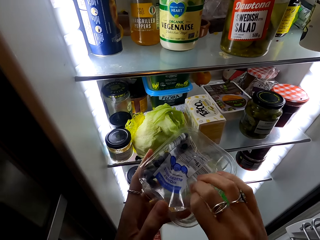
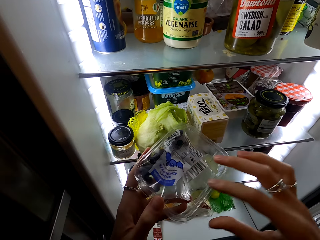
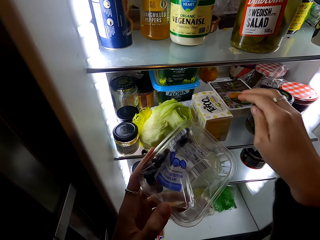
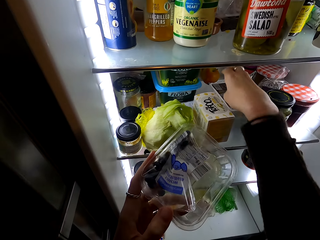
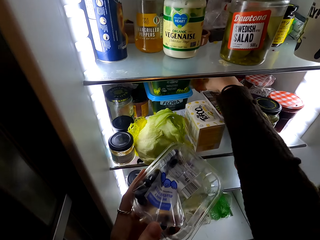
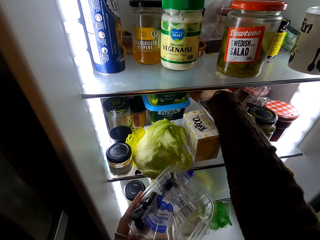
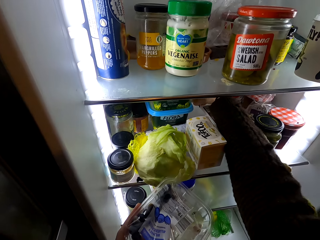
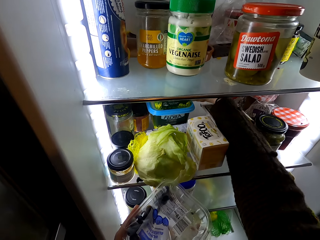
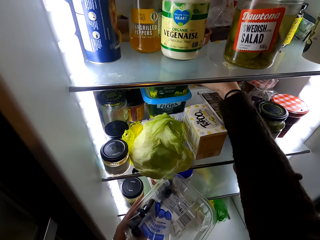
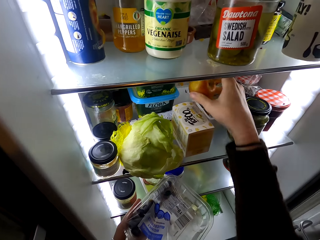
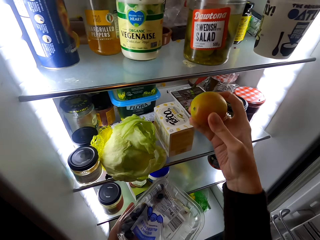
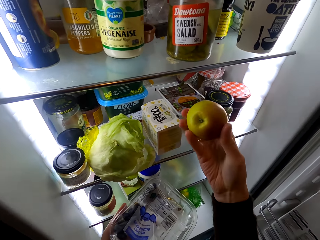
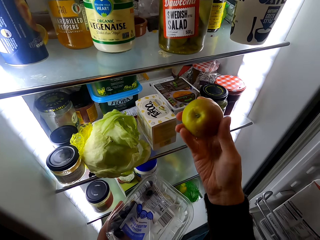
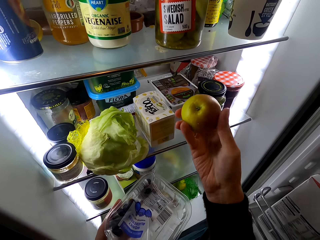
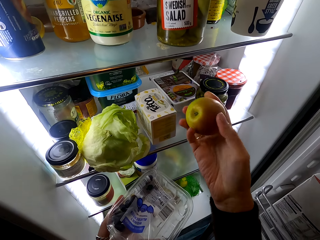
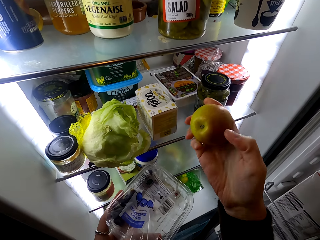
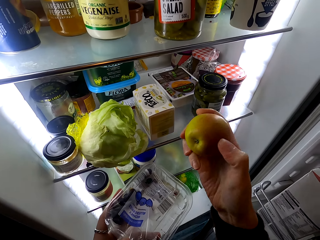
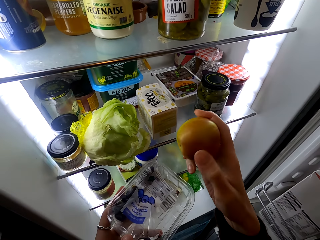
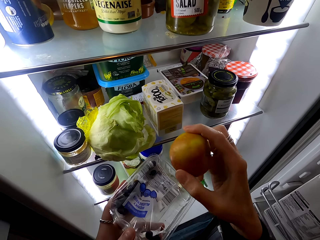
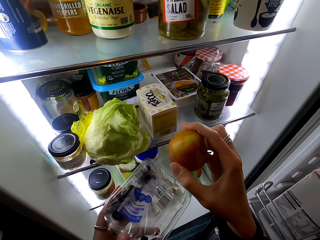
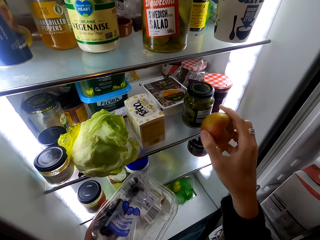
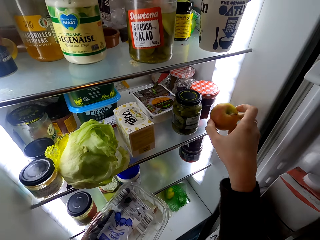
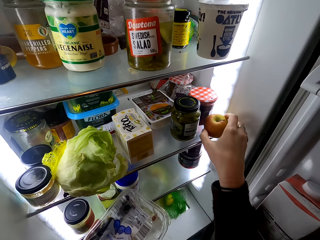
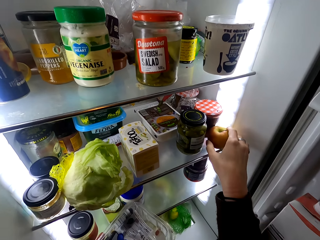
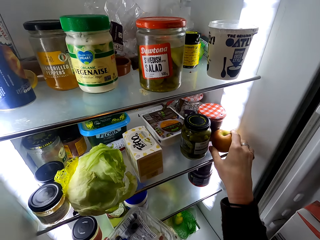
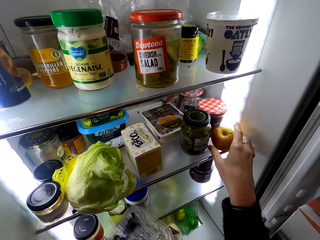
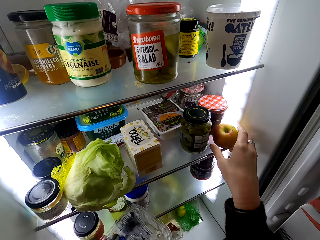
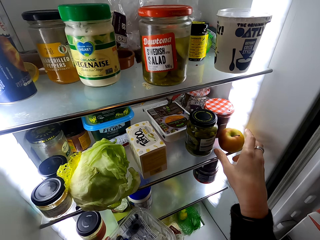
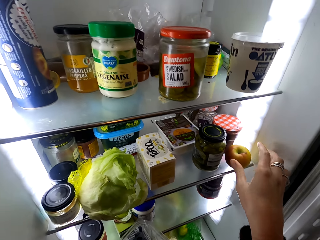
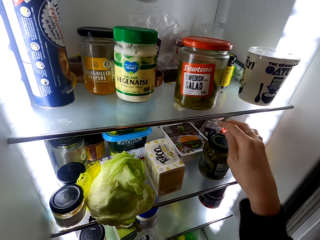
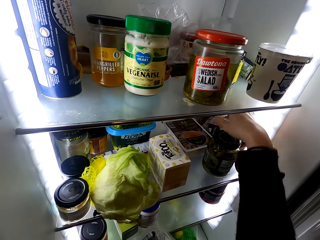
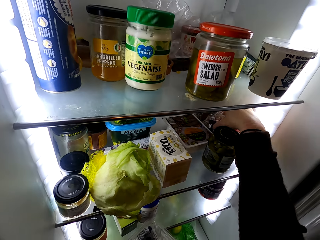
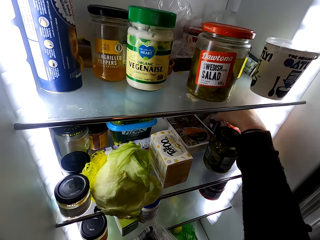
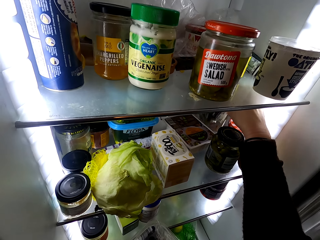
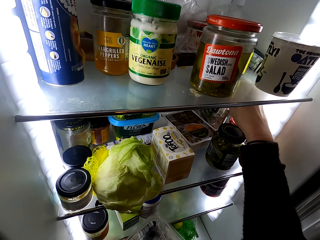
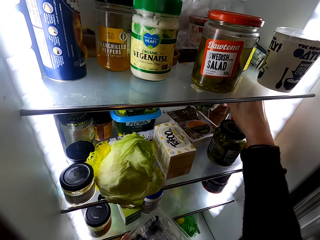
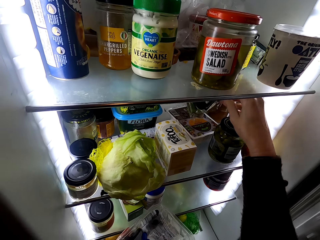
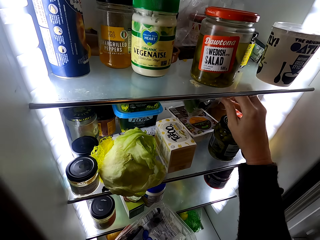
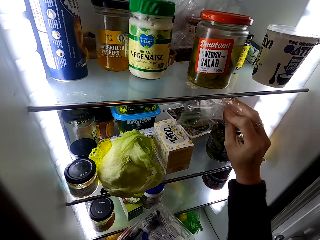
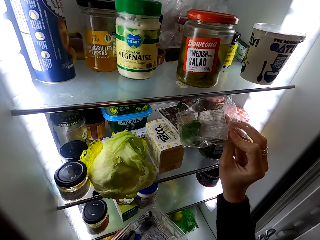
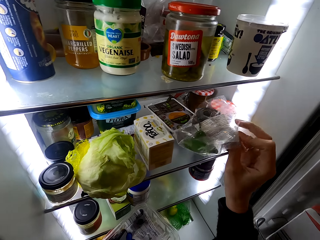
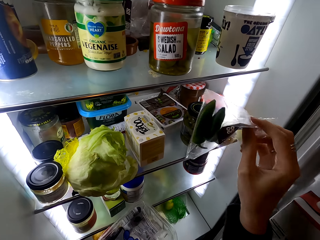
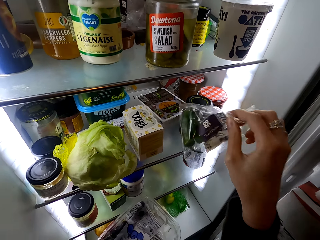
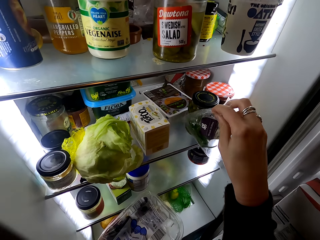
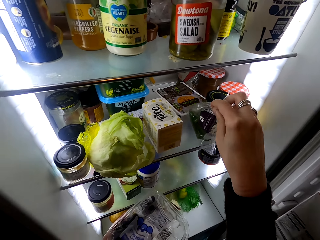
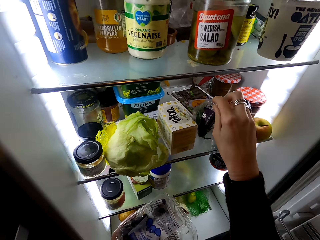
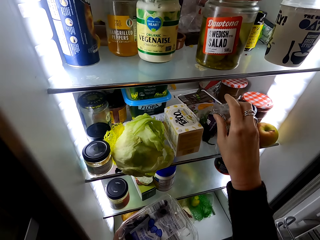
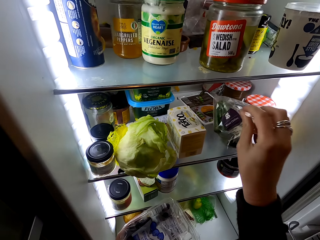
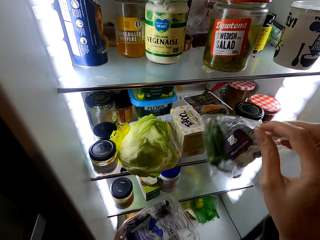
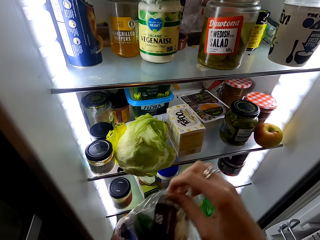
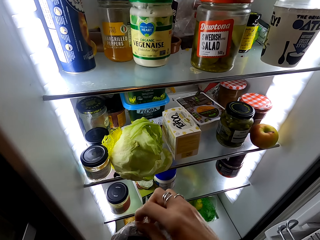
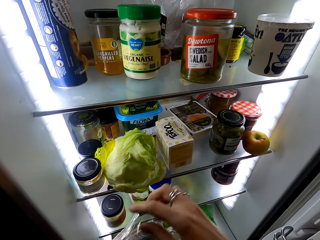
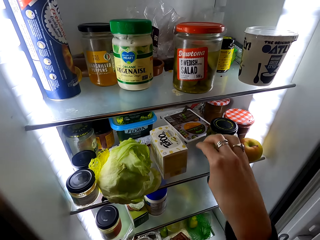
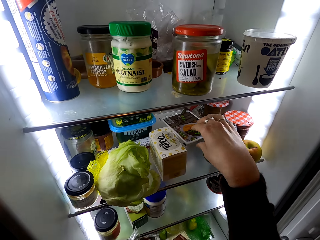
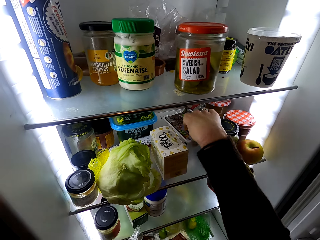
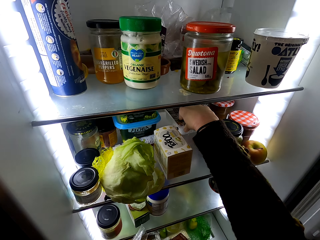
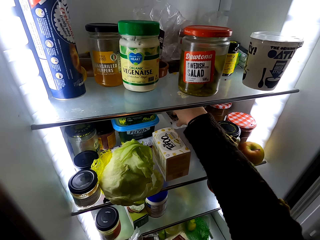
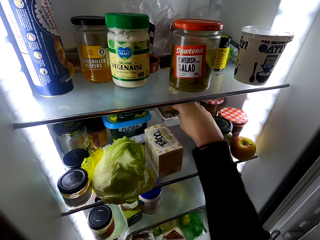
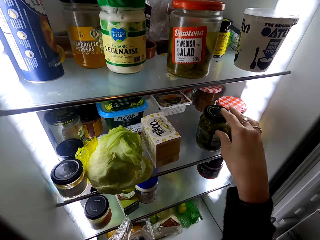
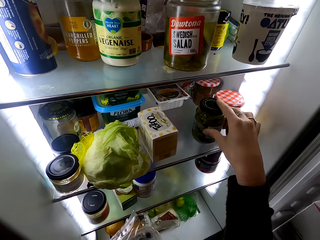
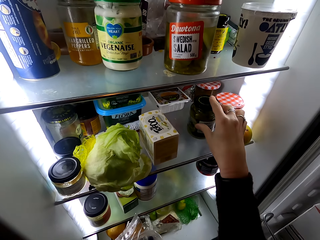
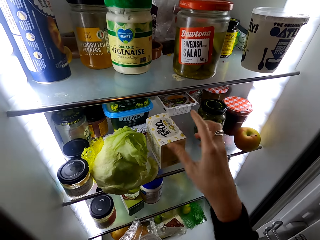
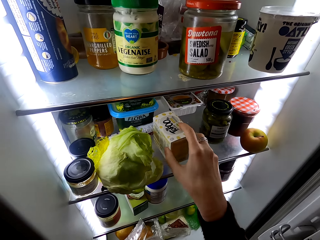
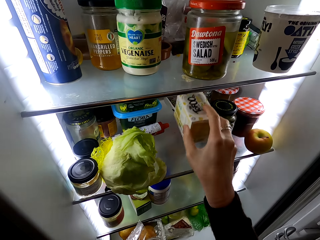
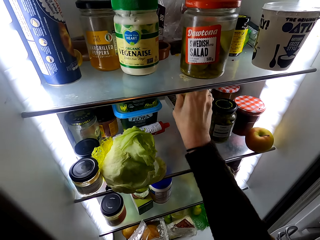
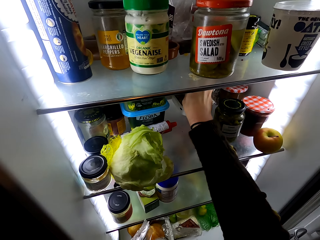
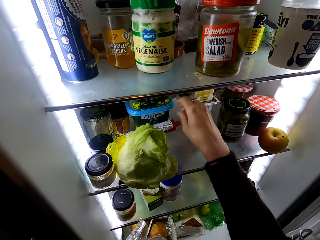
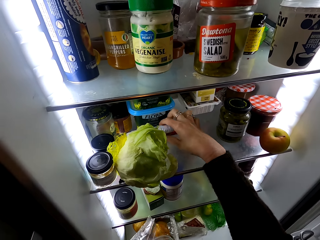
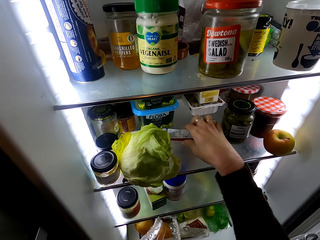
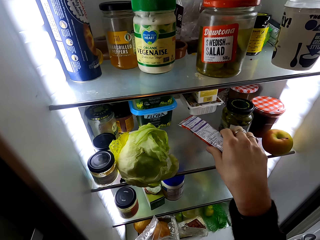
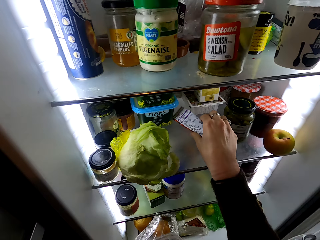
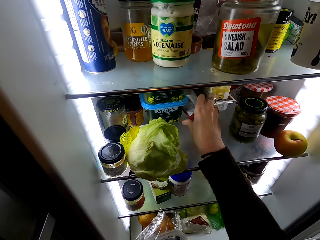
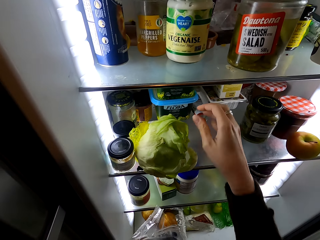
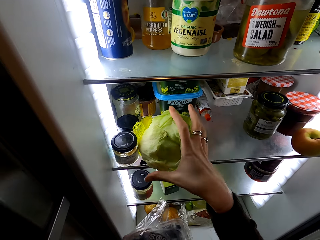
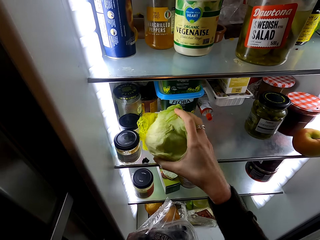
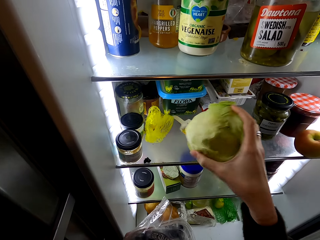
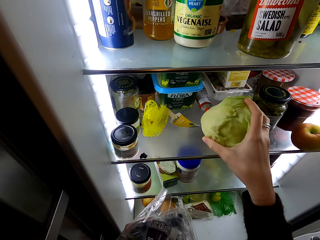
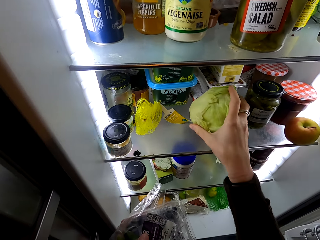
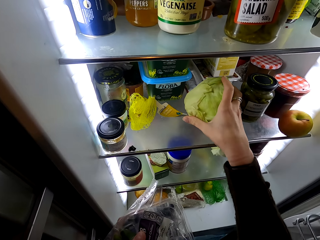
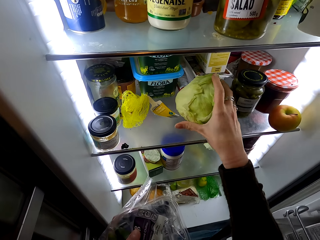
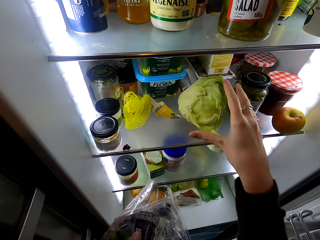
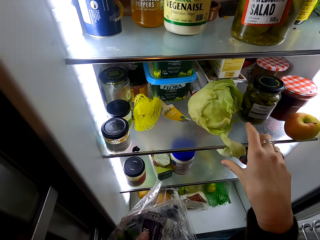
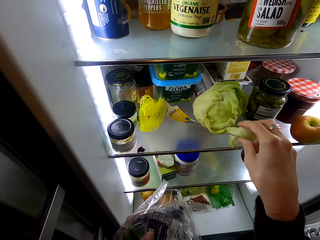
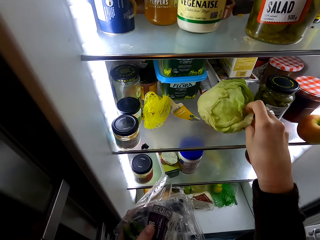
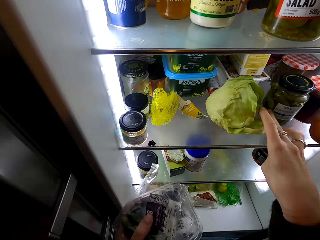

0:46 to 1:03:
The camera wearer holds something with her left hand. She picks up an apple fruit on the fridge shelf. She holds the apple fruit with her right hand. She puts the apple fruit on the fridge shelf. She picks up something on the fridge shelf. She holds something with her left hand. She moves something on the fridge shelf.

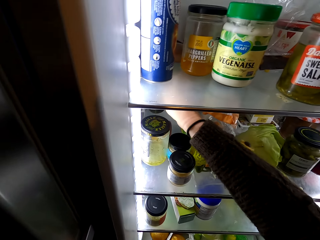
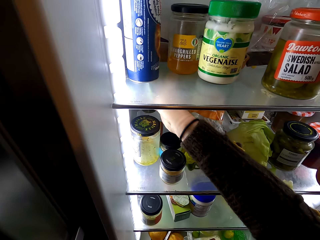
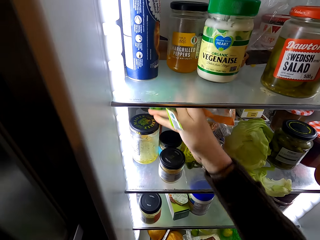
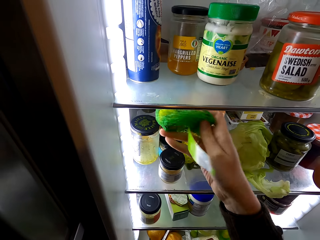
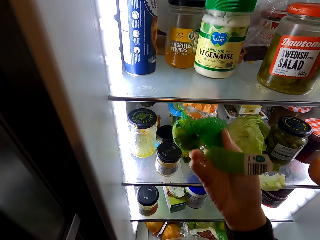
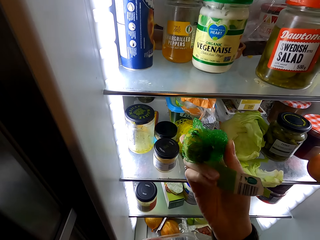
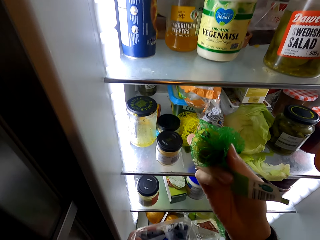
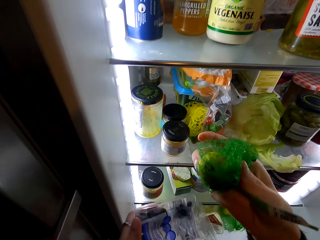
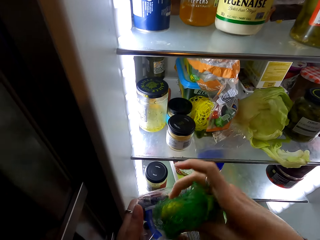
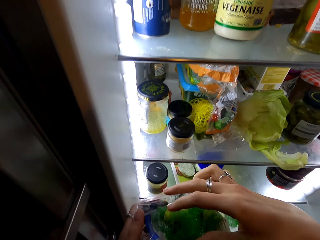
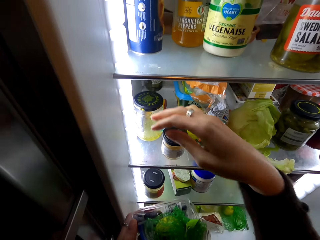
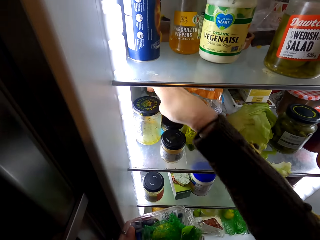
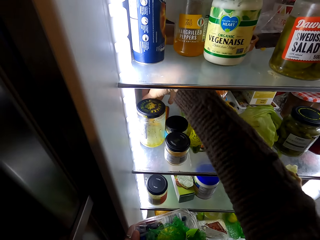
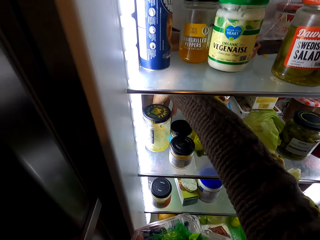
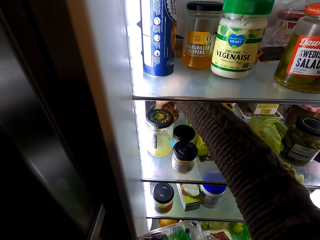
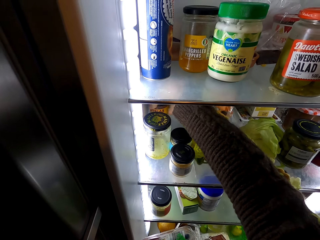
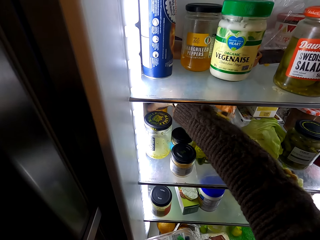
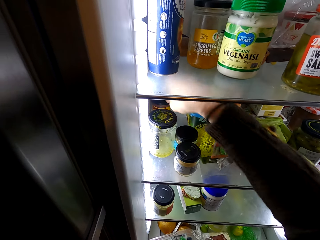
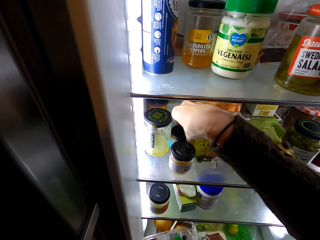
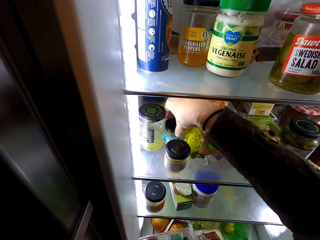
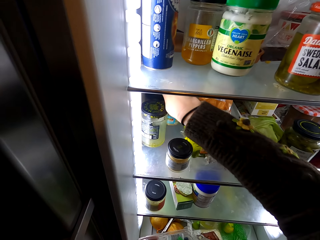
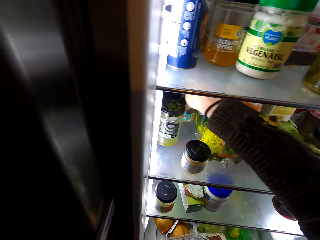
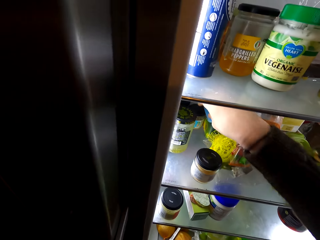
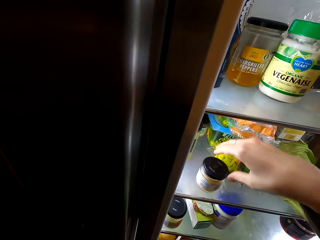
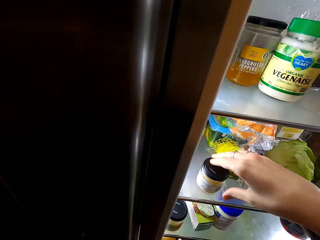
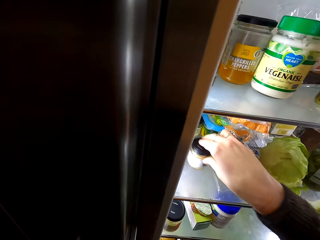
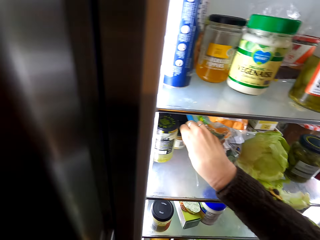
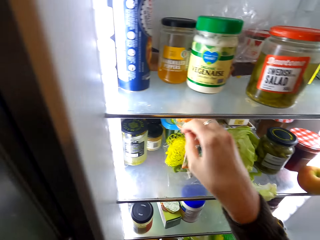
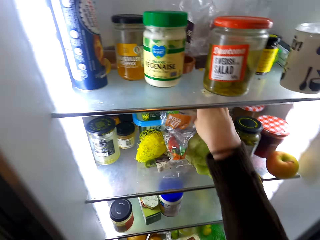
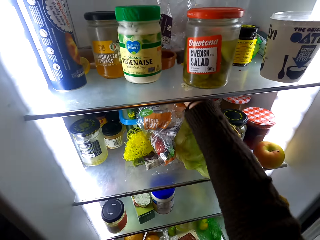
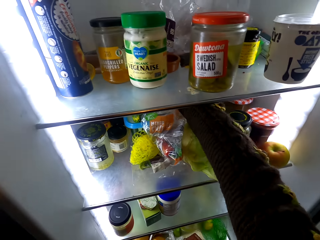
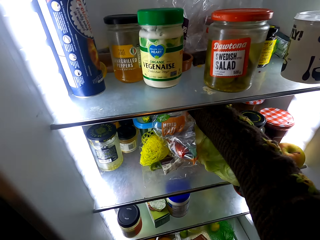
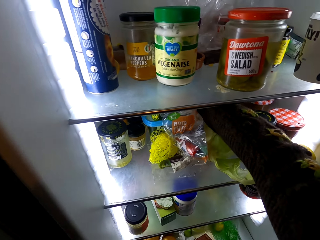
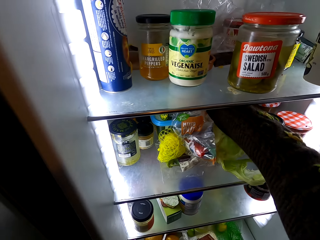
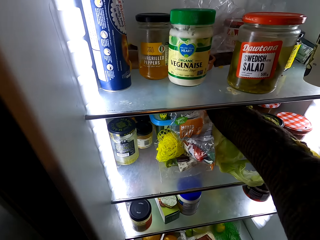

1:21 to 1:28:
The camera wearer takes a lemon from the fridge. She holds something with her right hand. She arranges the fridge. She moves something on the fridge shelf.
